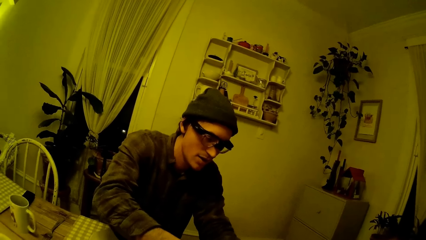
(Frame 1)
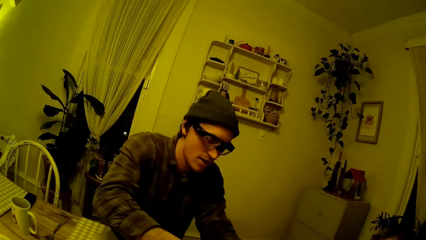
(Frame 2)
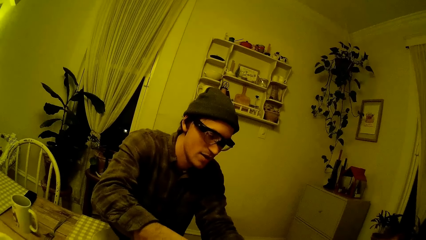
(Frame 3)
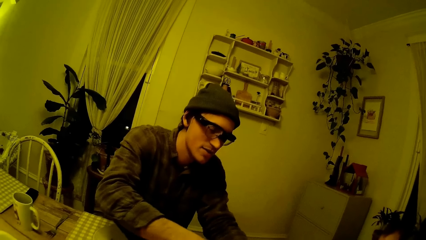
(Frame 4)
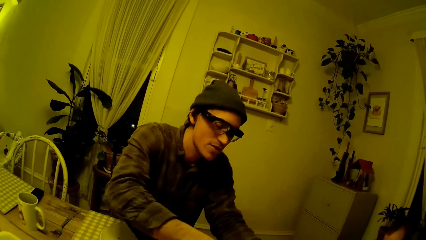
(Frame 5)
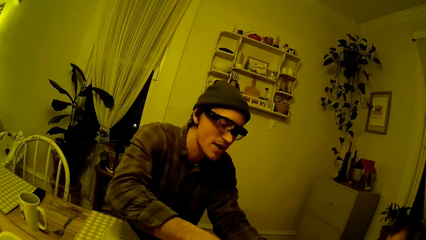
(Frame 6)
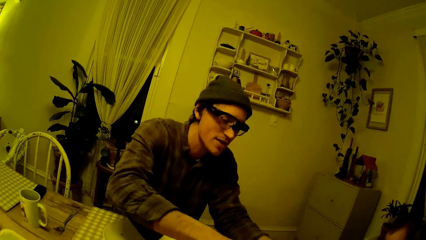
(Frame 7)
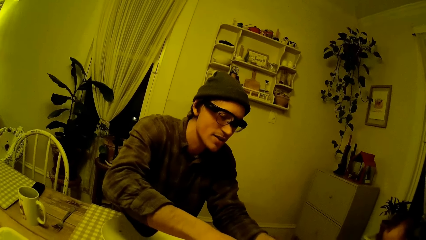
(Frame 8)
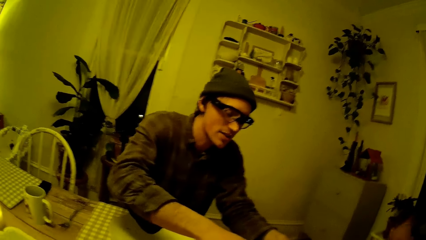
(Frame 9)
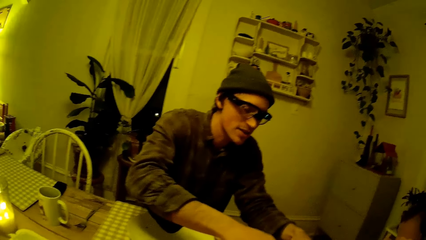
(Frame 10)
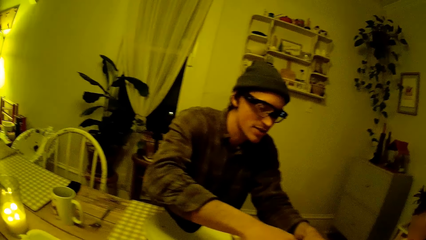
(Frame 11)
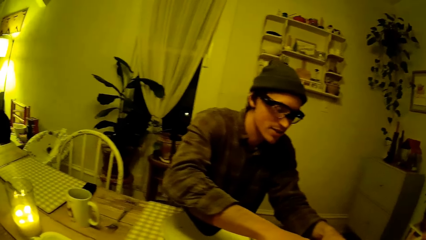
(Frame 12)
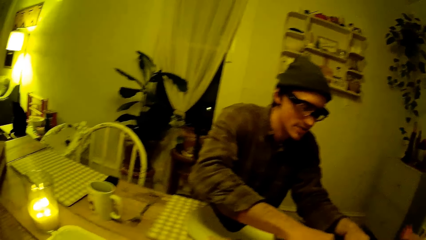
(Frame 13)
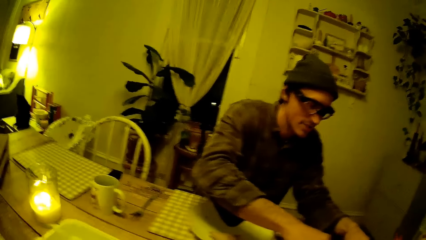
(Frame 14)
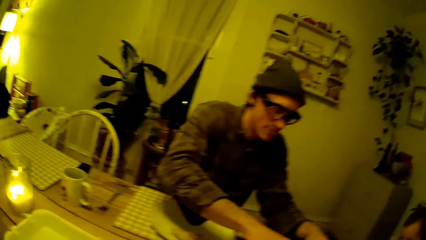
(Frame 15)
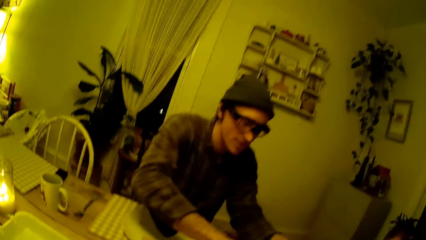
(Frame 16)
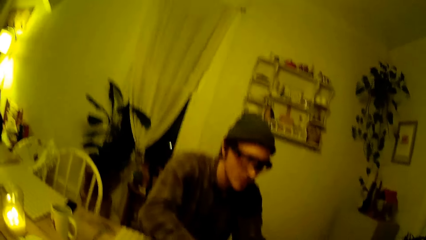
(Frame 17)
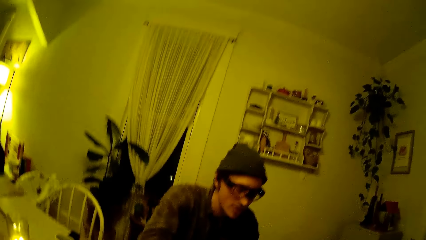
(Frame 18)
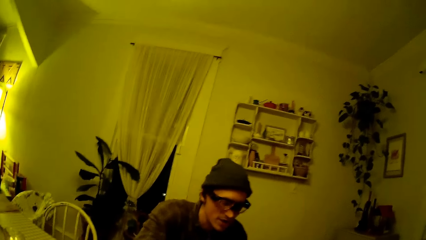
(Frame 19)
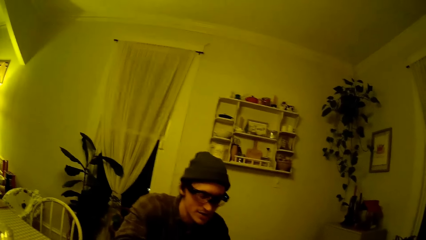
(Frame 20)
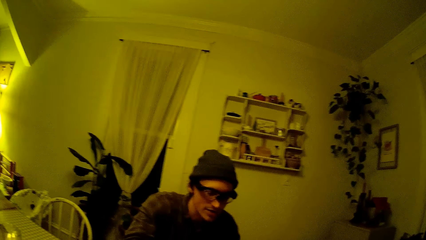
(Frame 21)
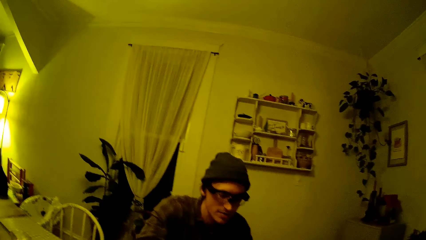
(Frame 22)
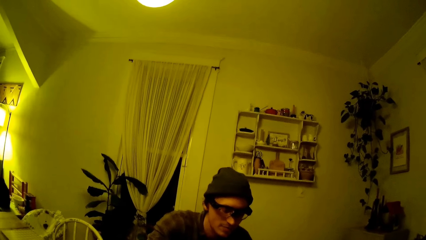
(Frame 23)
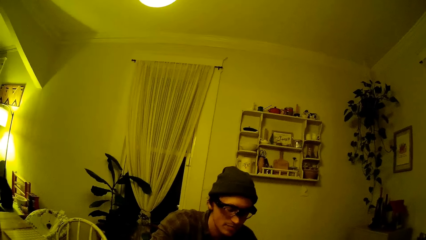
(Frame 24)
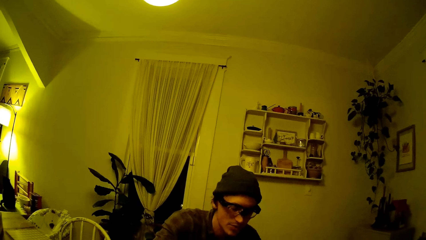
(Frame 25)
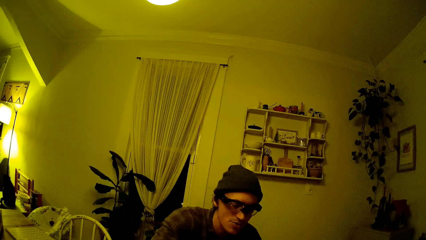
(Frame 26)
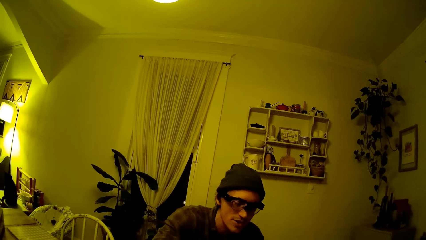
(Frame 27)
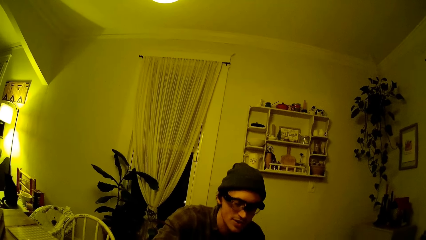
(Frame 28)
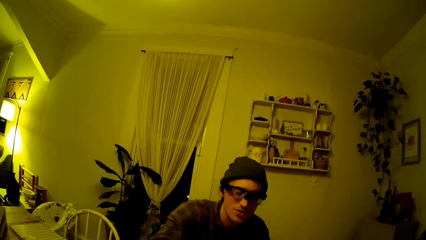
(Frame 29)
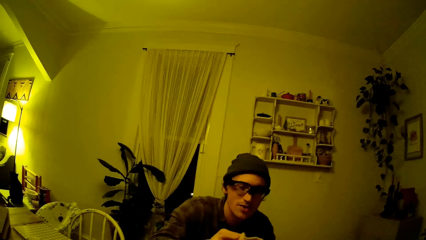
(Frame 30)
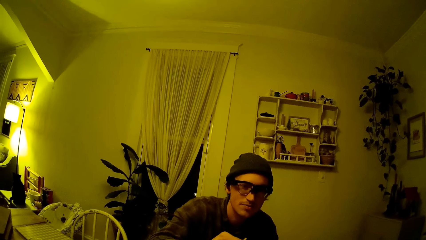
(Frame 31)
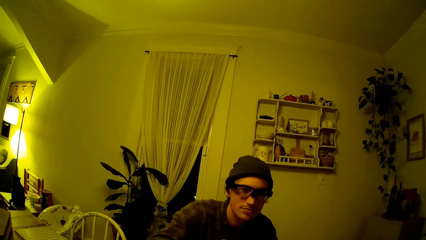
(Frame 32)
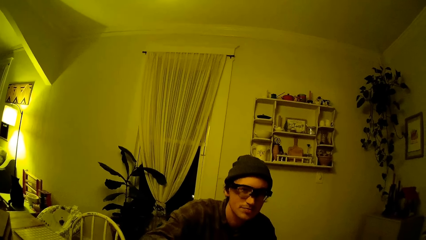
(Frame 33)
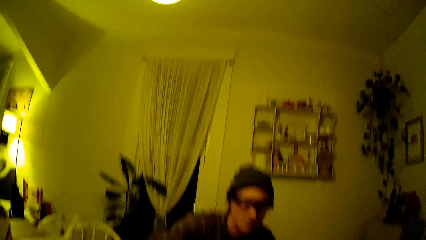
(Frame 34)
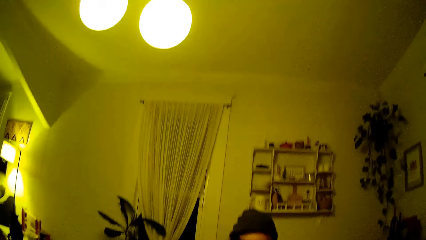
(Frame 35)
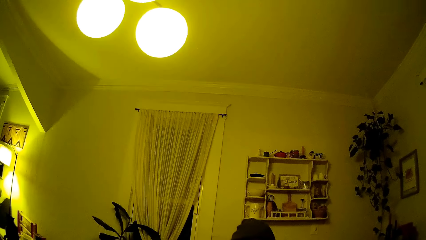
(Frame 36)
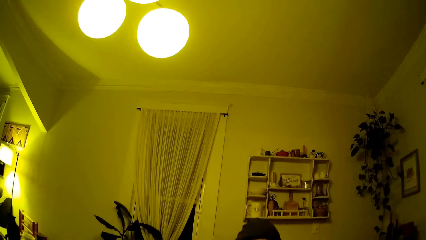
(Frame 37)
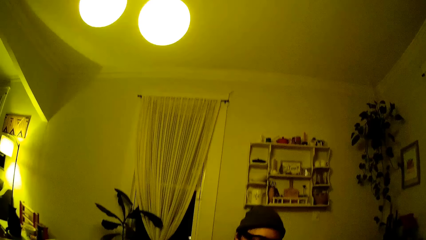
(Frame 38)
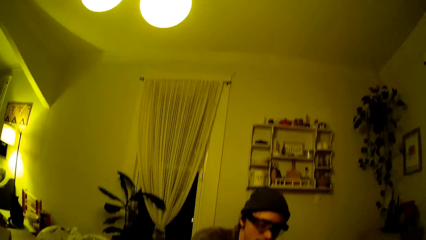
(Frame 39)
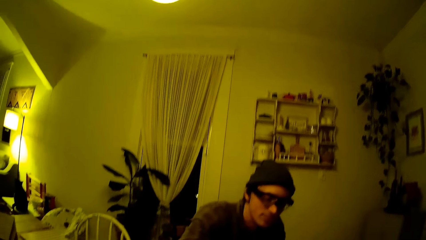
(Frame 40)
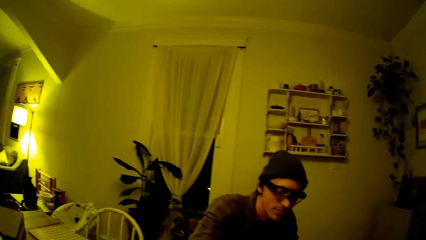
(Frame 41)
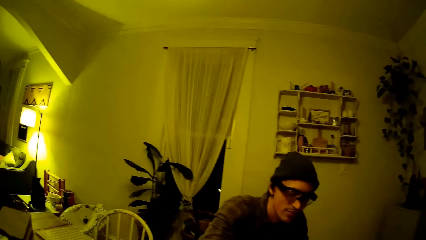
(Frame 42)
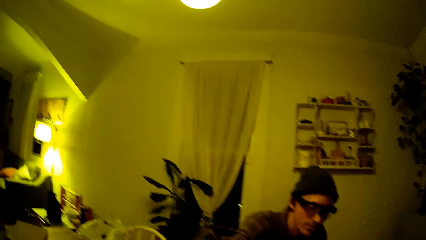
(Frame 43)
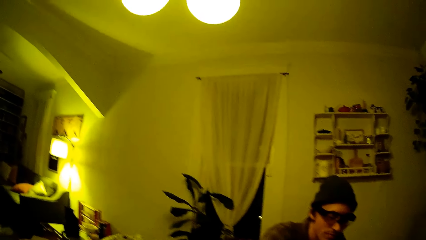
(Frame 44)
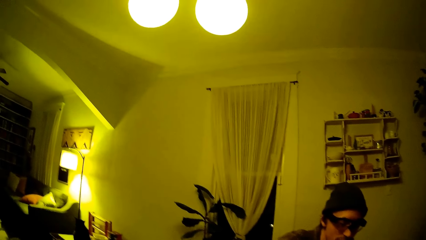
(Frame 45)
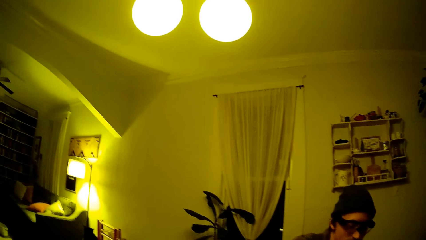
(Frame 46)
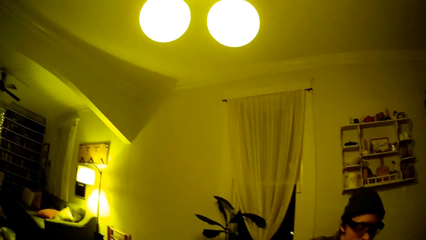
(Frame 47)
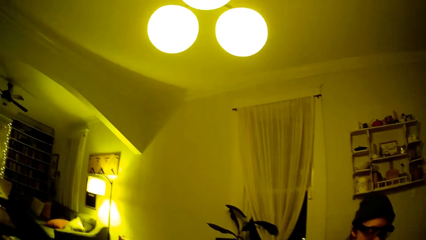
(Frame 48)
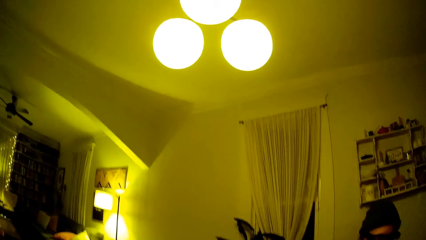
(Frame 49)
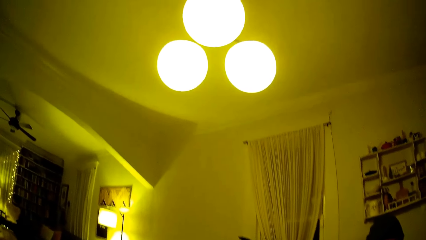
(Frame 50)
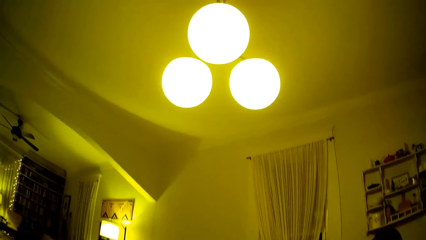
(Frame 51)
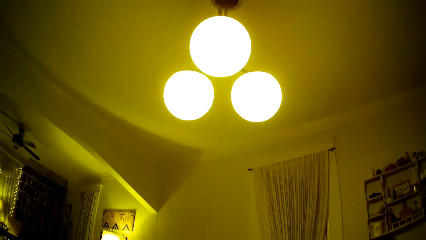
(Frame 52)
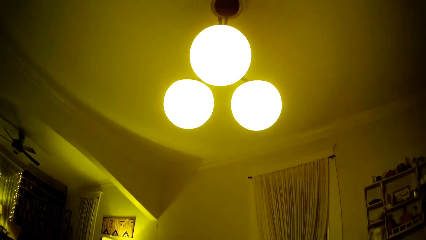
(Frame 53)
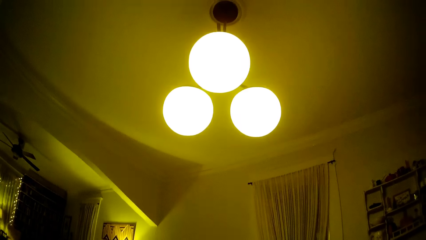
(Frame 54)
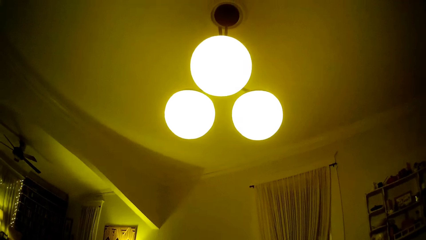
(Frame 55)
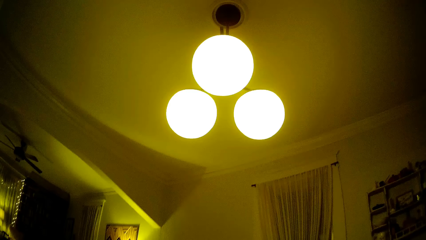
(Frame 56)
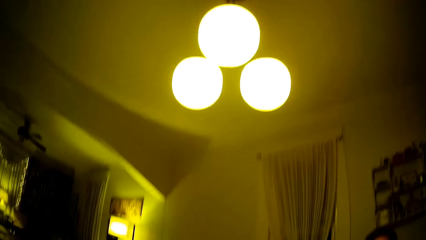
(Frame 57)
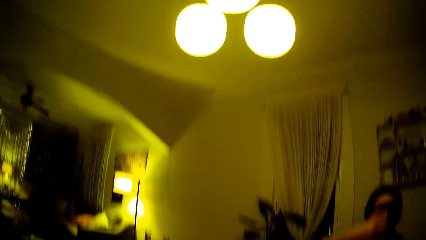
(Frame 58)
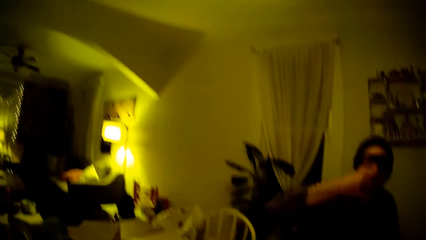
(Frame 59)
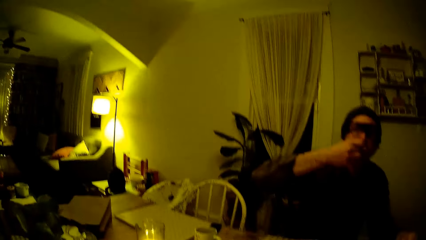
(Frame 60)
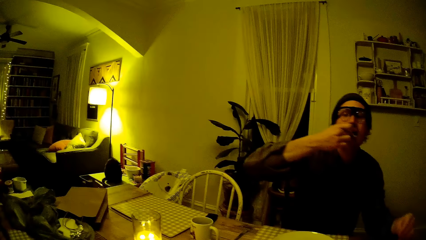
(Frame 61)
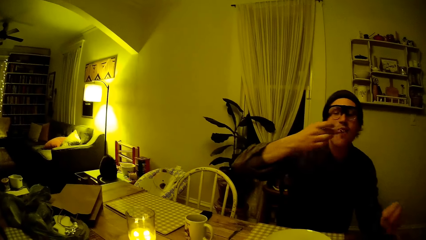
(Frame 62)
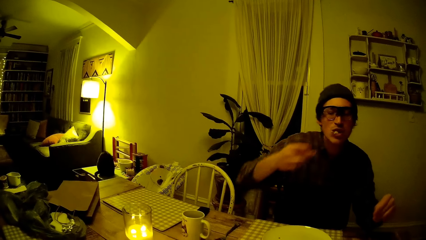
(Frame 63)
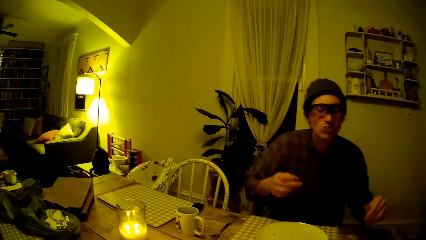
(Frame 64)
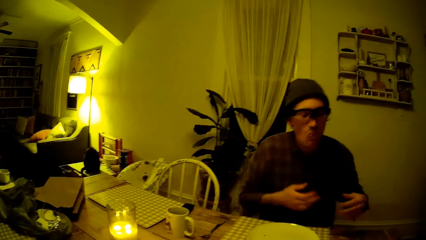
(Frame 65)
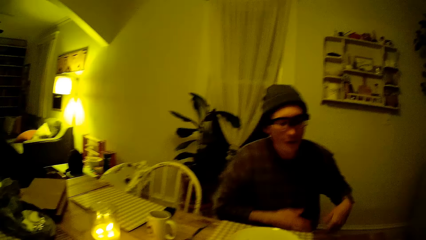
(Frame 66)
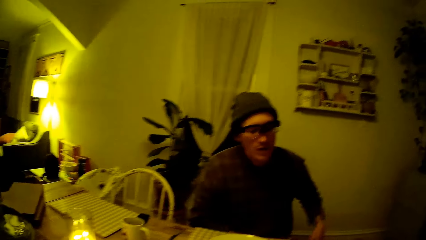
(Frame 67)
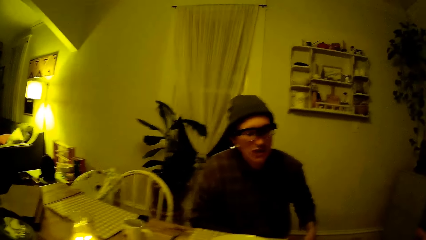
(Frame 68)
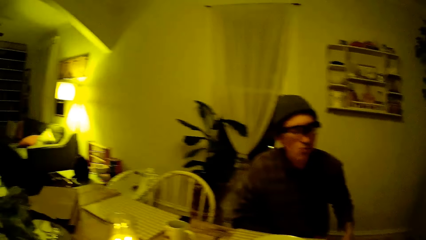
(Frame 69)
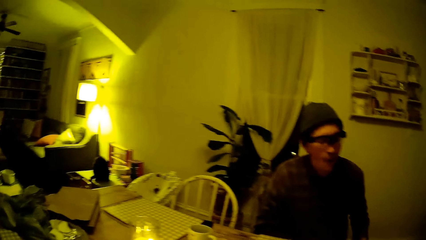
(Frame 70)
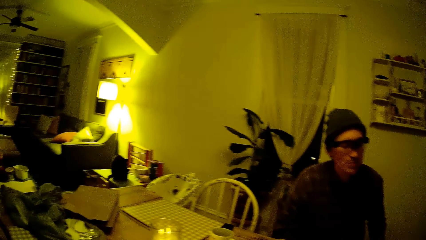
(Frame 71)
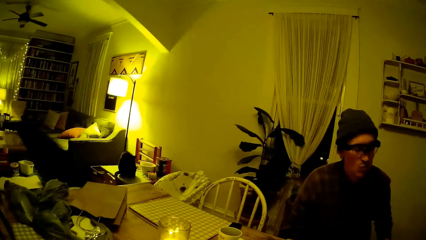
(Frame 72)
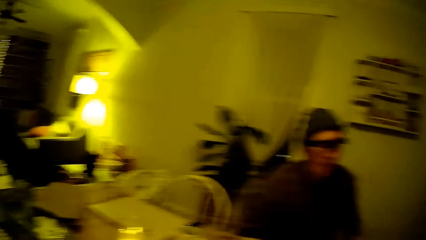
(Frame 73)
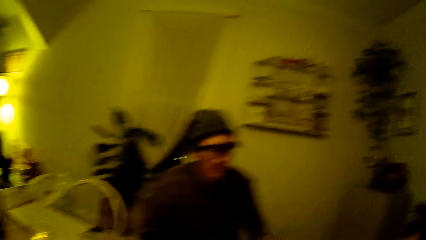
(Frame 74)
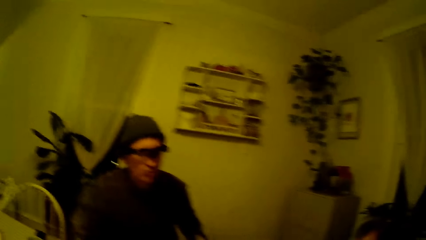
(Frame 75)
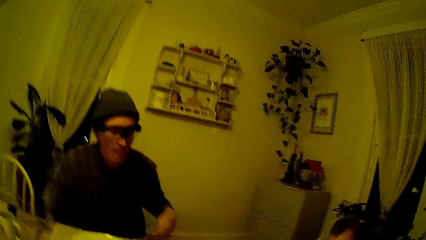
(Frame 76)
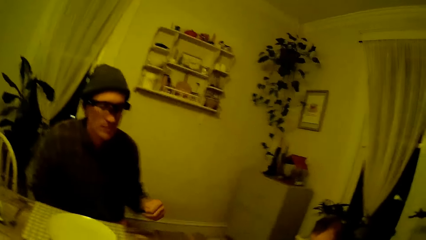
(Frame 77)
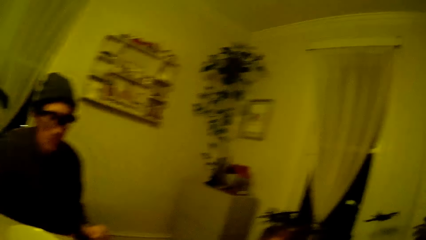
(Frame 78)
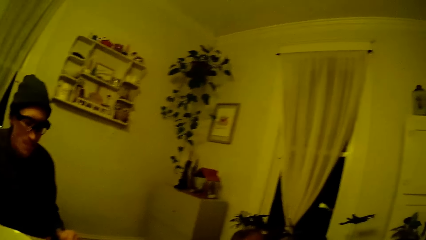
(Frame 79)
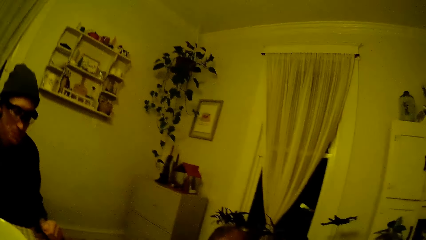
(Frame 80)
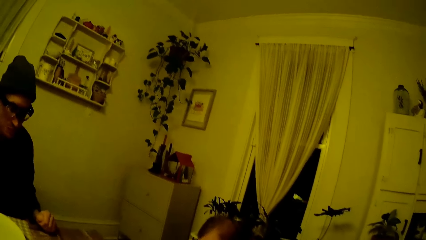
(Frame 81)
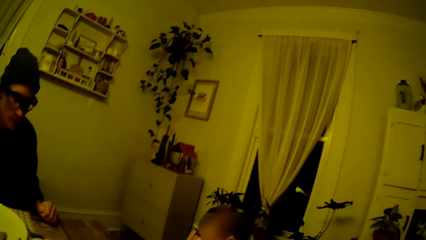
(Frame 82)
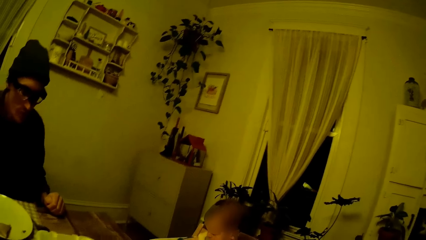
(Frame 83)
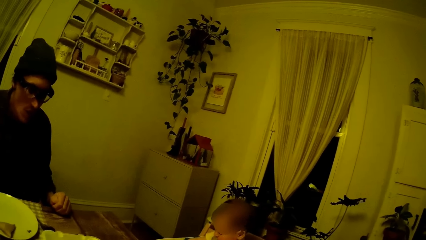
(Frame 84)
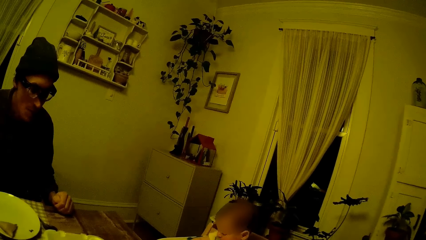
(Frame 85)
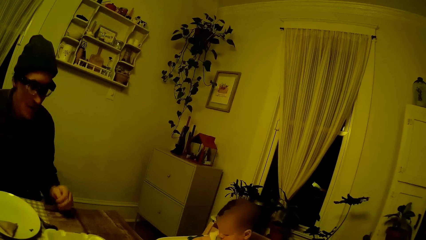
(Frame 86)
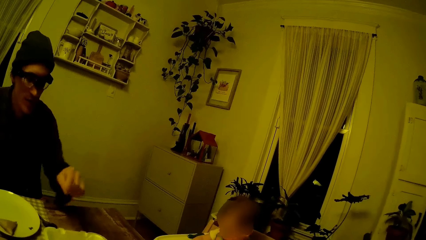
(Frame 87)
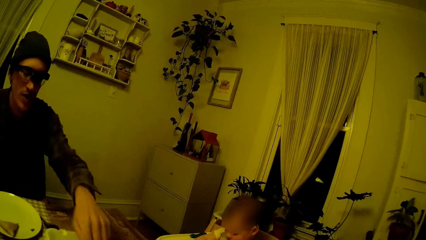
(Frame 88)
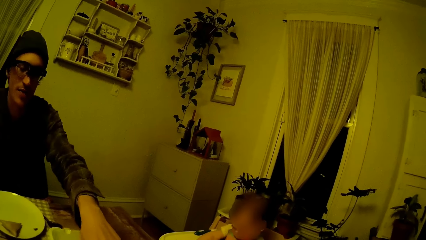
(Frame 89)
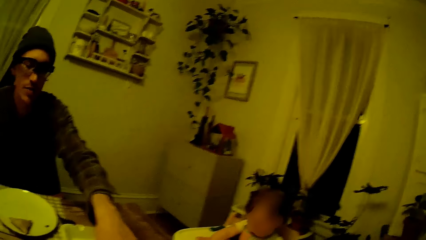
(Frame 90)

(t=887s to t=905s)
The camera wearer looks at the man. The man speaks to the camera wearer. The man looks at the camera wearer. The camera wearer looks at the man and speaks to the man. They look around the house and look at the lights. The man eats the shawarma with his right hand. The camera wearer looks at the man. The man places his left hand on the table. The camera wearer looks at the baby.
